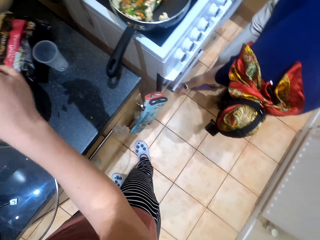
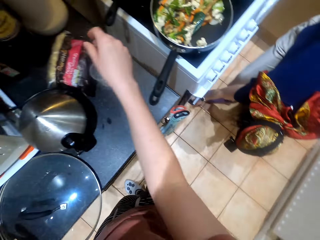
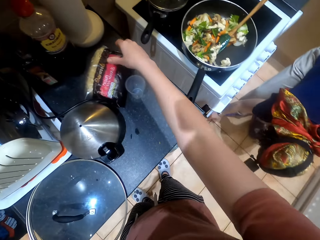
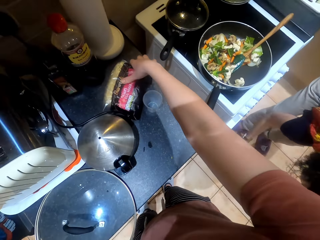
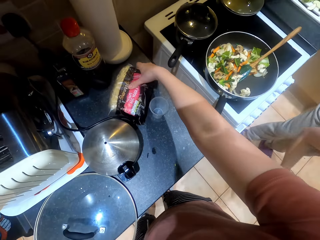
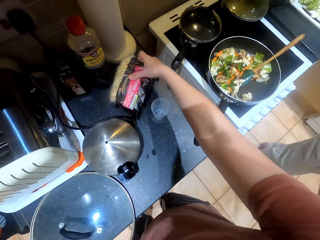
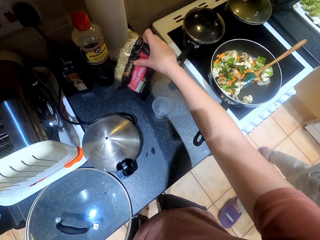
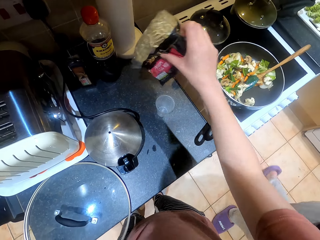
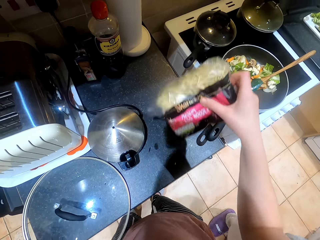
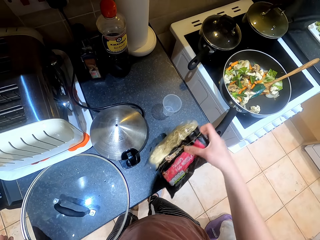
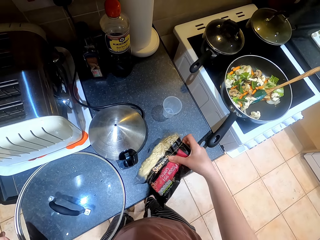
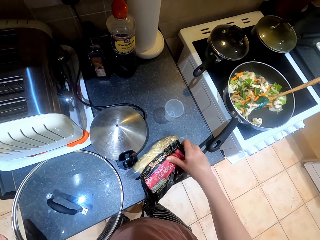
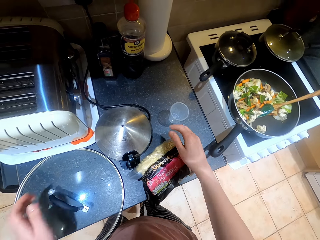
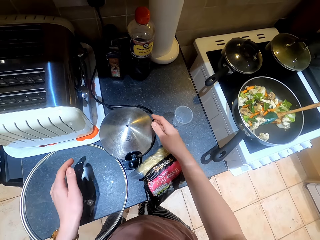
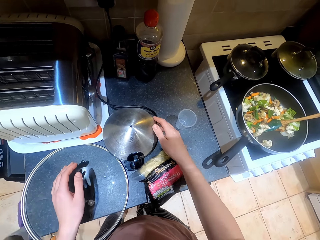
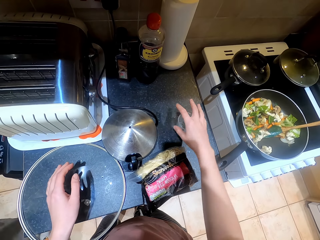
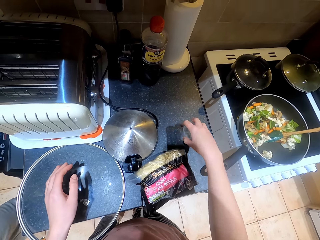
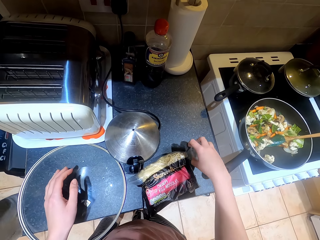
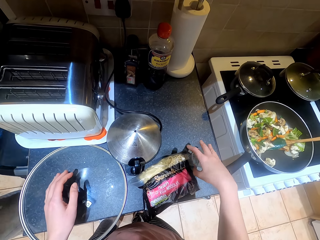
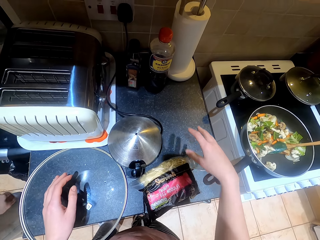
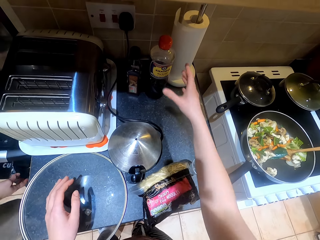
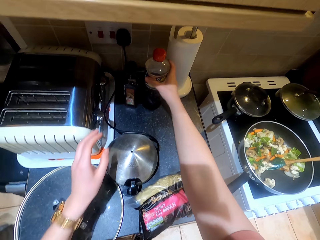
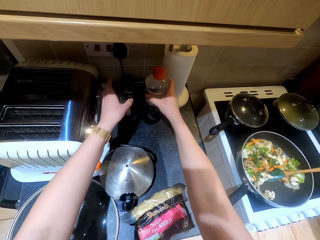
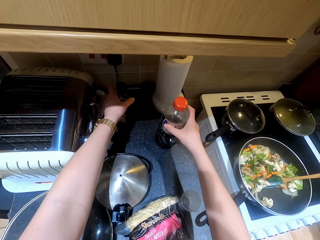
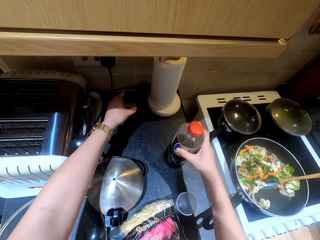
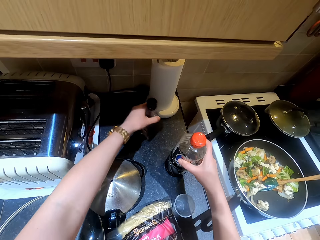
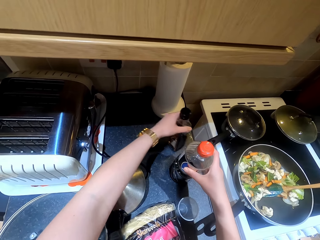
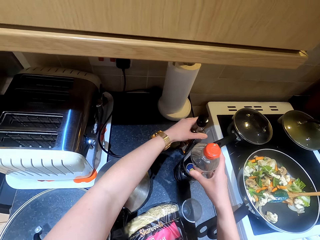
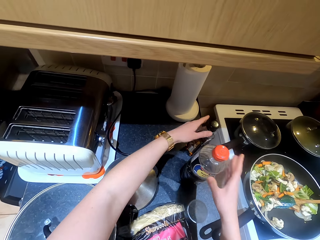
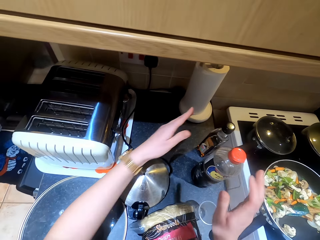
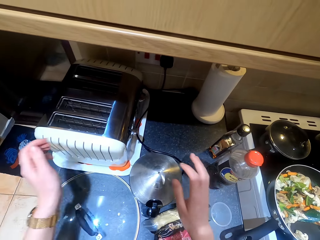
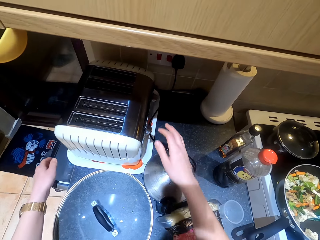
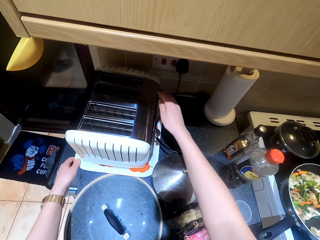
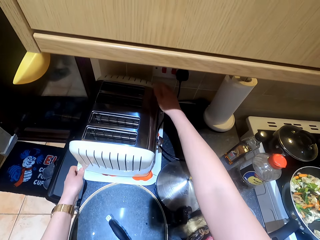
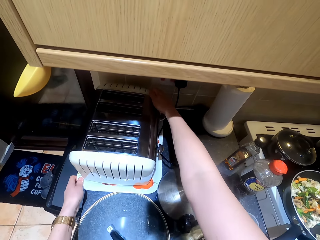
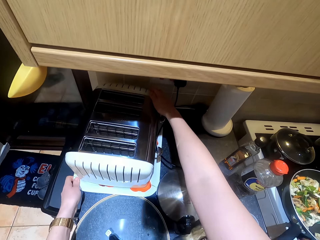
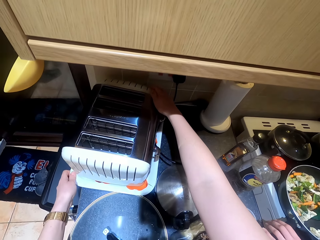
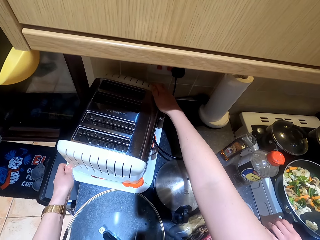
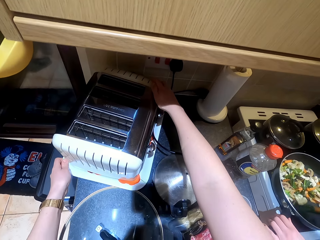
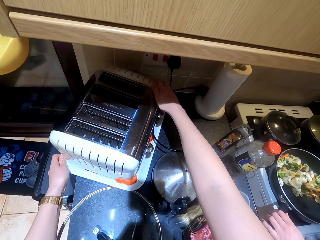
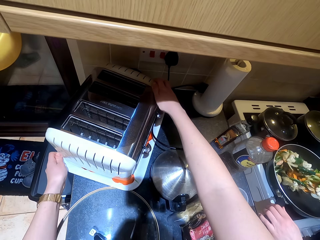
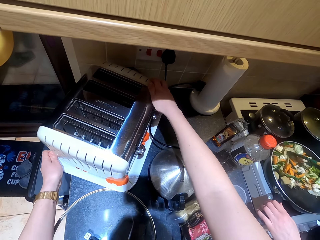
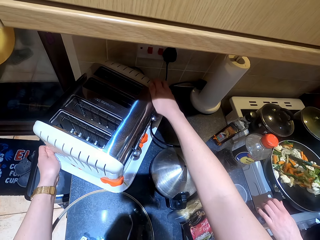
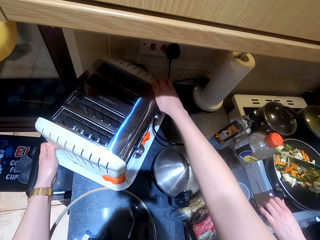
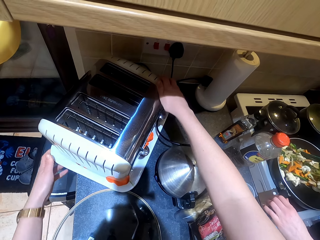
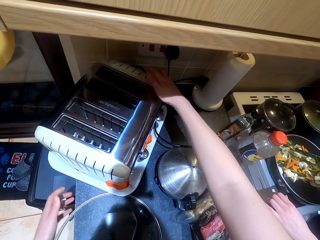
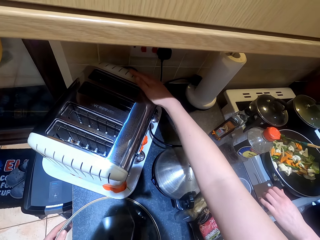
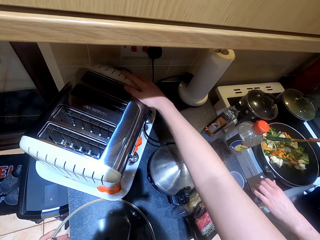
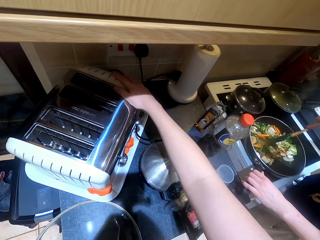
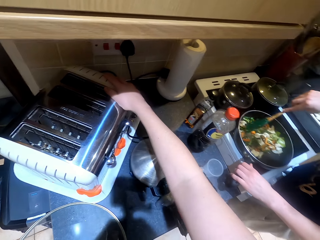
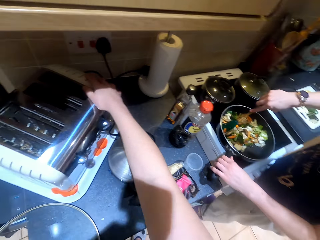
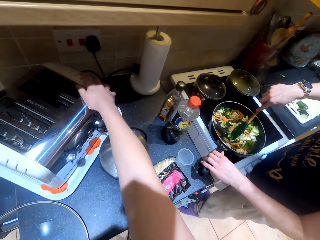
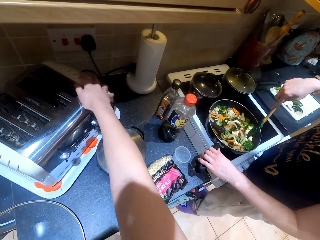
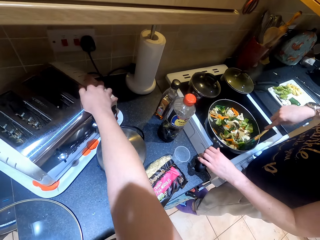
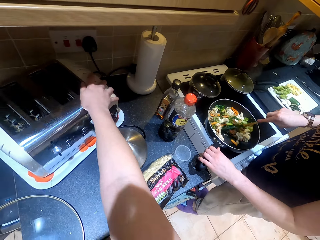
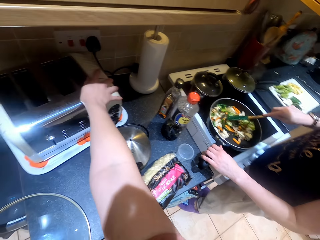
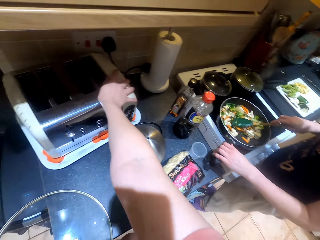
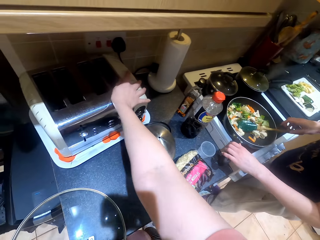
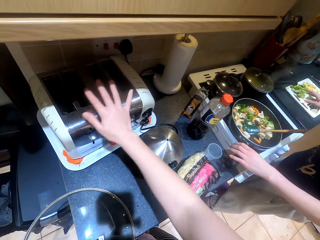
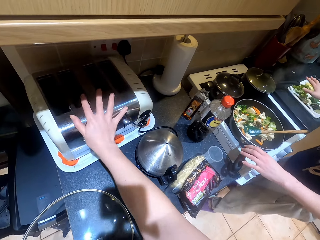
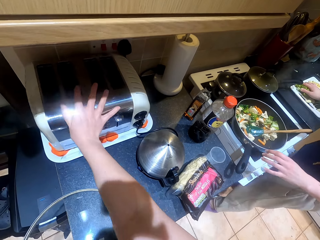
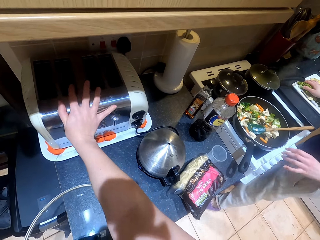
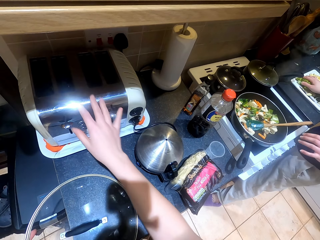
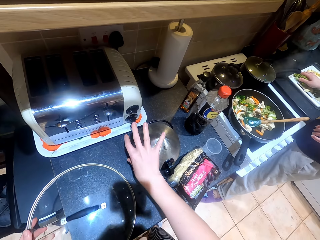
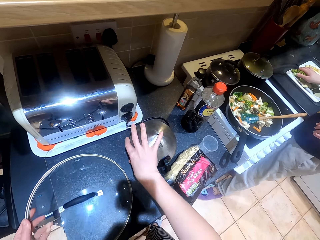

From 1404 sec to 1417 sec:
A female picks up something from the floor. The camera wearer picks up a packet of noodles. They drop the packet of noodles on the table. They move a cup with hand. They hold a bottle. They move the bottle aside. They adjust a machine with hand. They move a cooker. The female stirs a cooking pot with a cooking spoon. The camera wearer converses with the female. They adjust the machine with hand.

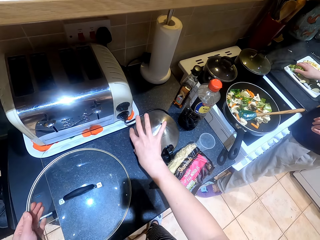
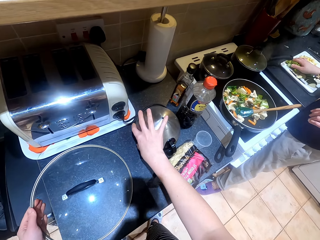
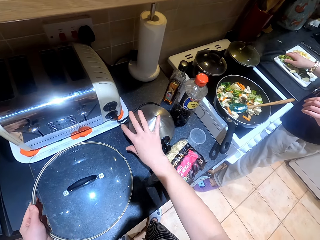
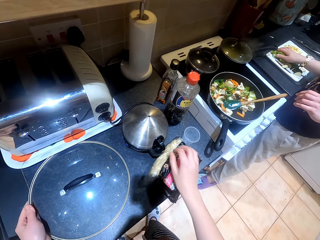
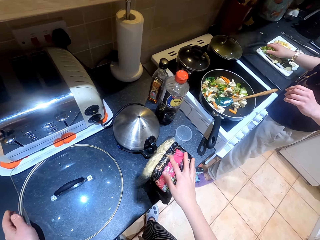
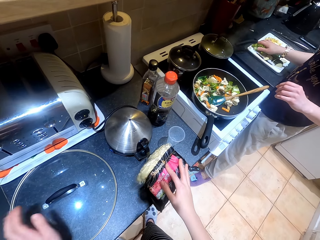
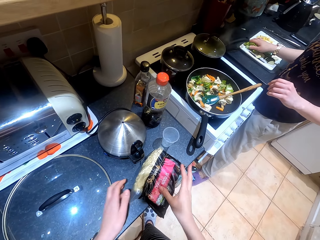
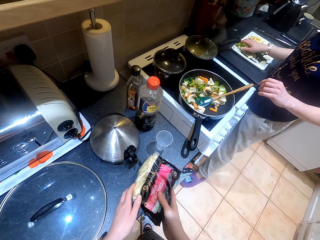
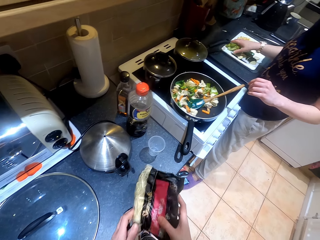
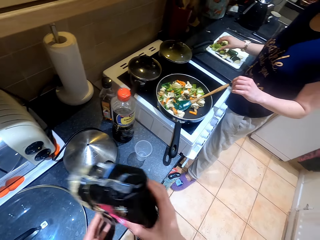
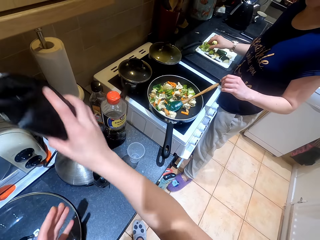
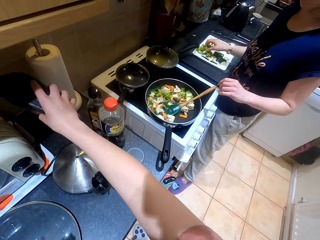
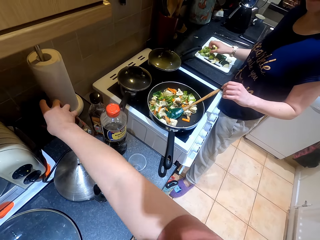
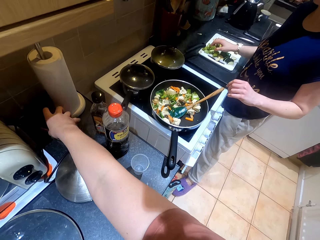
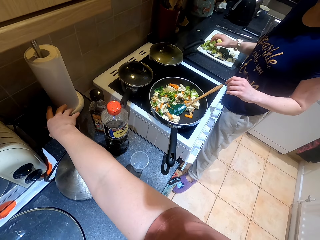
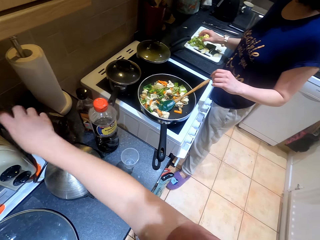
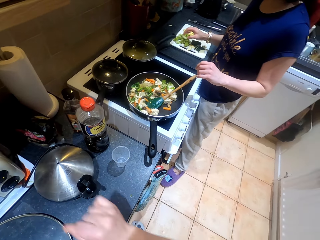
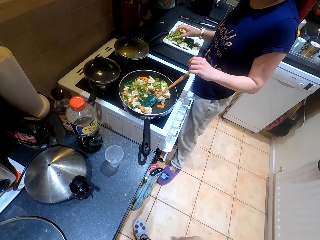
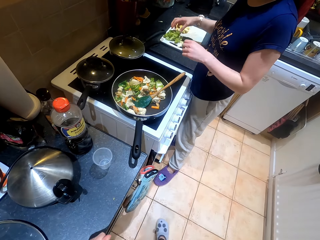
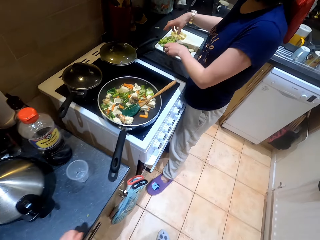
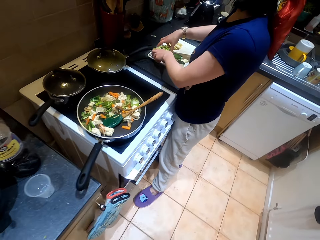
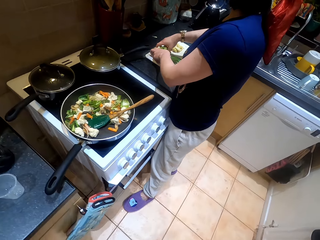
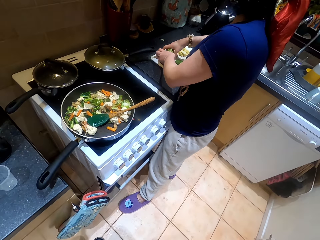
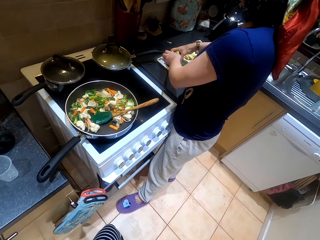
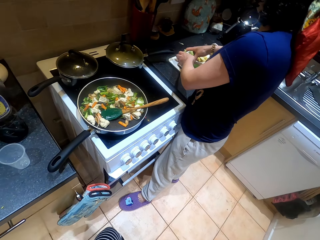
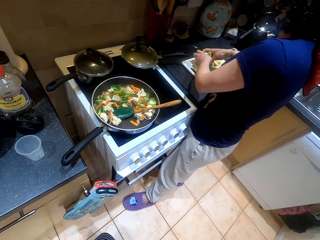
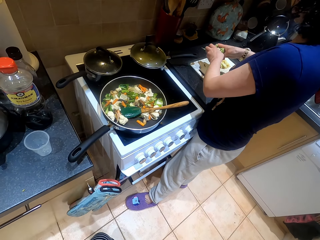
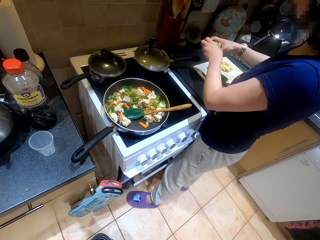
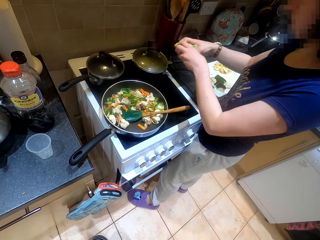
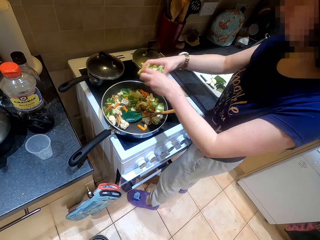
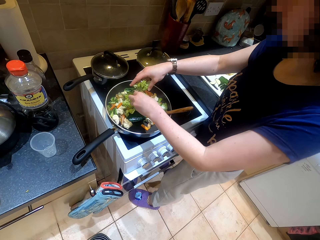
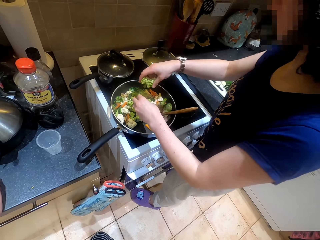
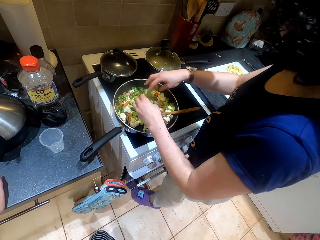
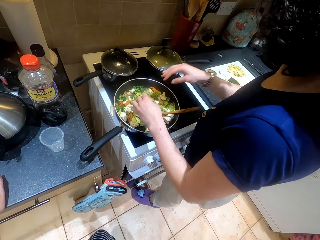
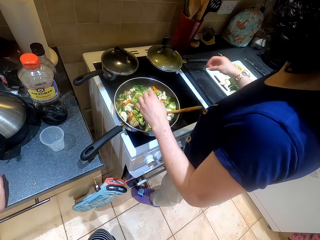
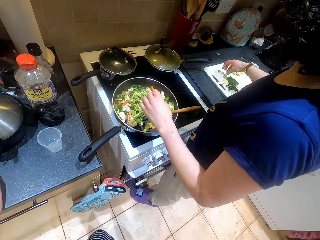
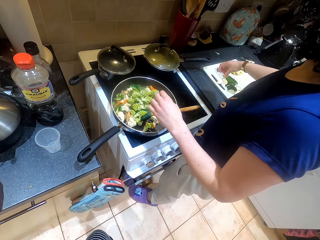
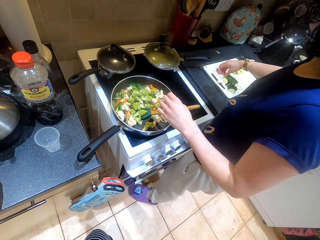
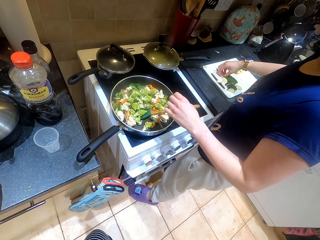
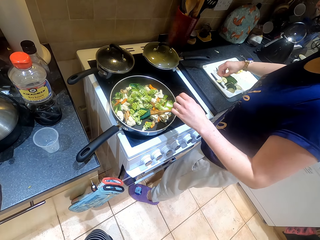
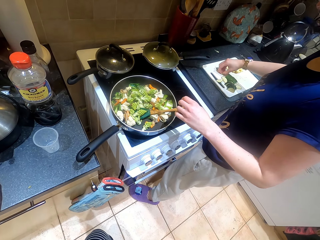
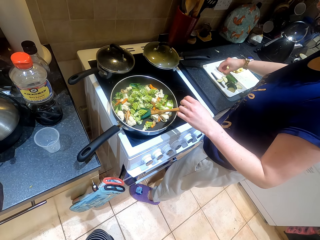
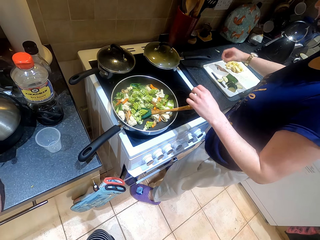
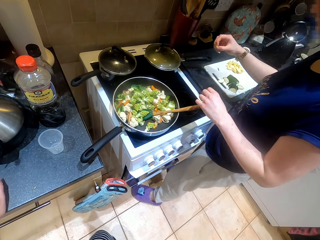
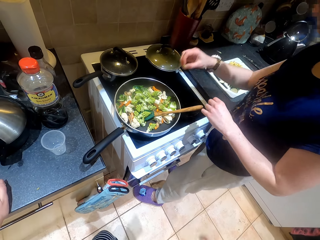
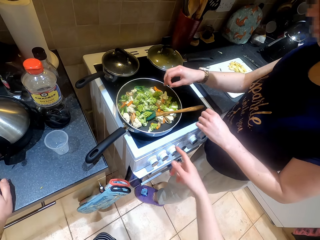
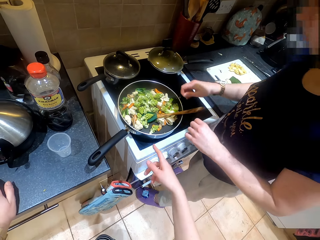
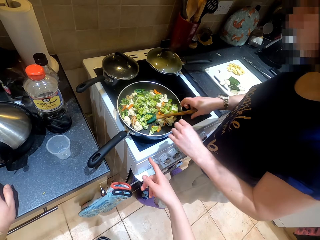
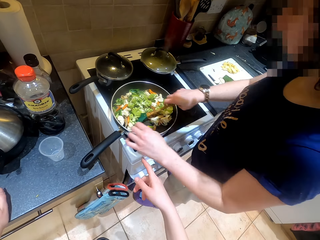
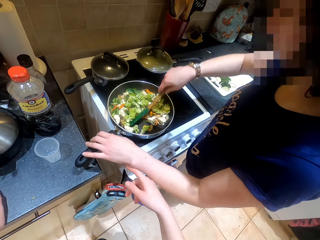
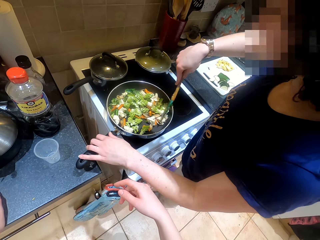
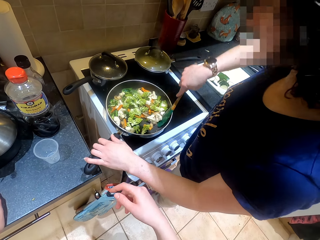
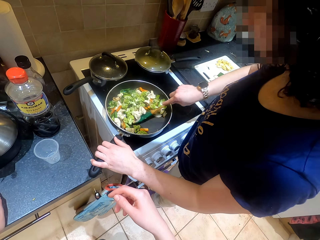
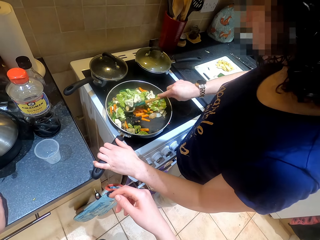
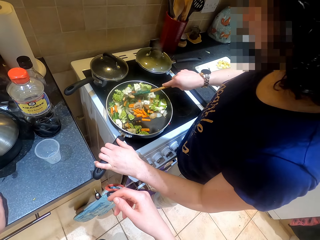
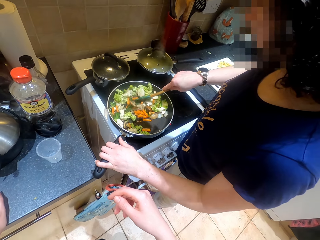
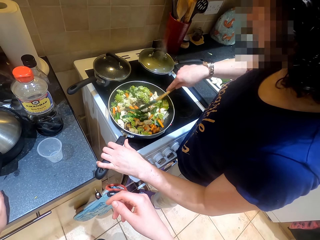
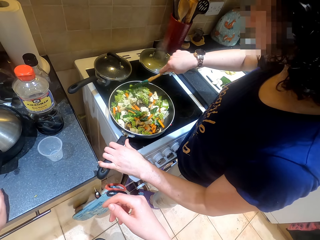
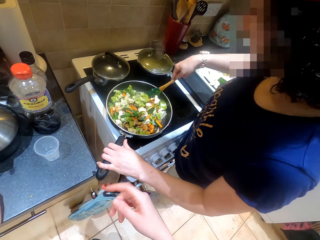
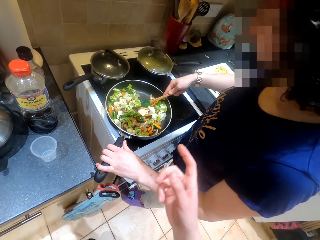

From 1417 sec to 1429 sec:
The camera wearer moves a lid on the table with hand. They move the lid with hand again. They hold a packet with both hands. They pick up the packet of noodles from the counter top. They place the packet on the counter top. They converse with a female. They walk around the area. The female picks a vegetable from a chopping board and drops the vegetables in a cooking pot. The female picks a vegetable from the chopping board. The camera wearer converses with the female. The female drops the vegetables in the cooking pot. The camera wearer does hand movement. The female stirs the cooking pot with a cooking spoon.
